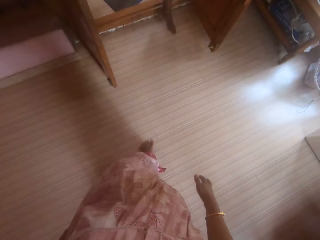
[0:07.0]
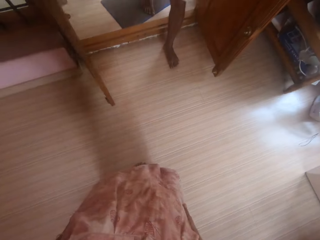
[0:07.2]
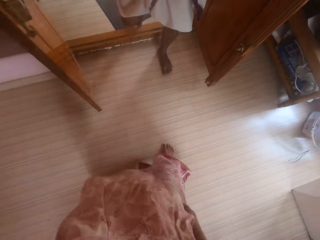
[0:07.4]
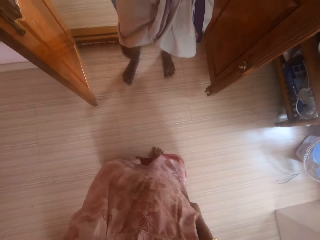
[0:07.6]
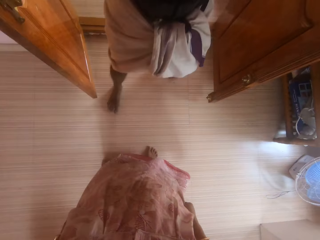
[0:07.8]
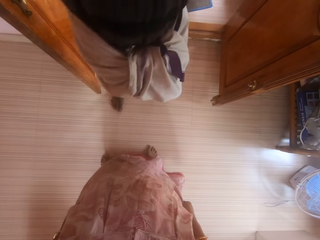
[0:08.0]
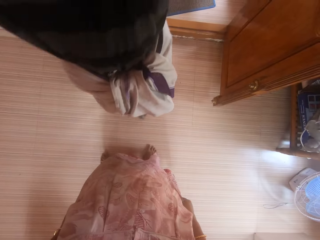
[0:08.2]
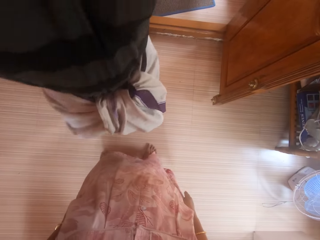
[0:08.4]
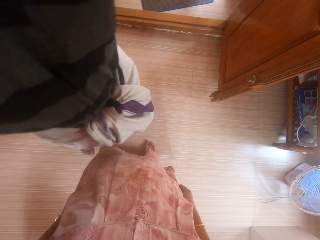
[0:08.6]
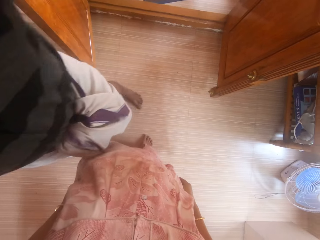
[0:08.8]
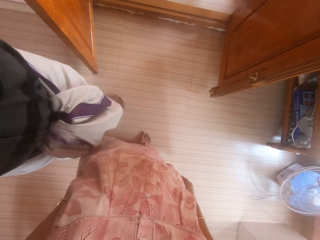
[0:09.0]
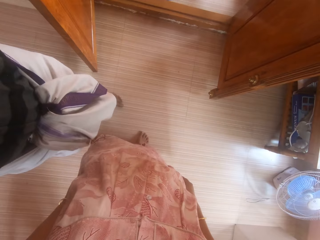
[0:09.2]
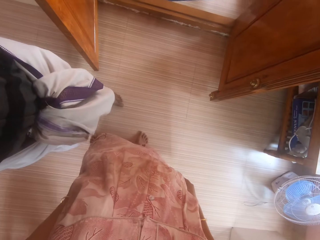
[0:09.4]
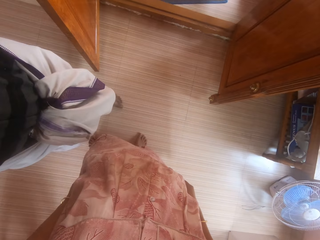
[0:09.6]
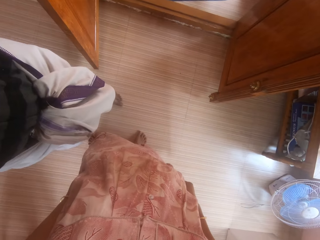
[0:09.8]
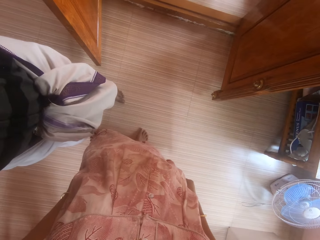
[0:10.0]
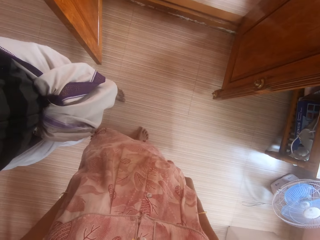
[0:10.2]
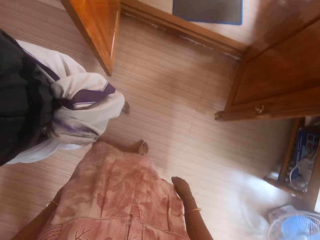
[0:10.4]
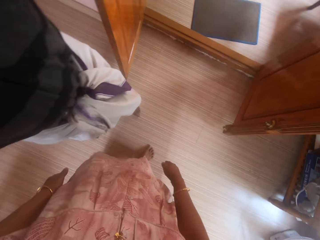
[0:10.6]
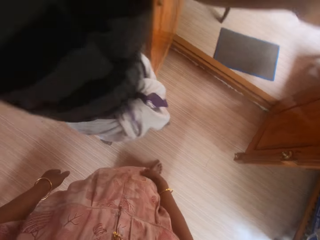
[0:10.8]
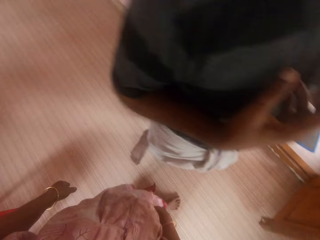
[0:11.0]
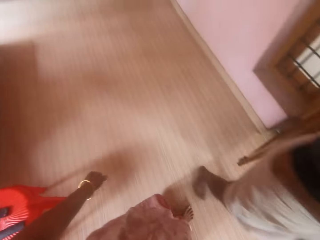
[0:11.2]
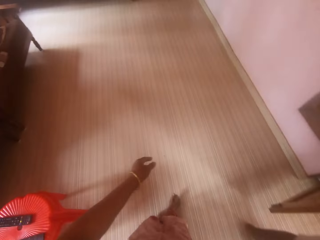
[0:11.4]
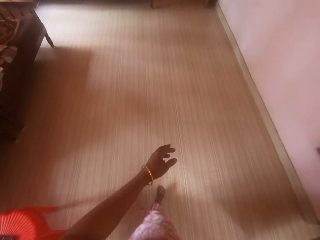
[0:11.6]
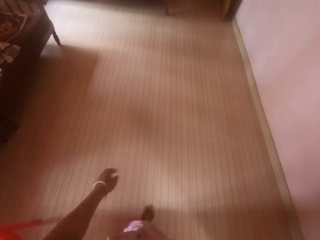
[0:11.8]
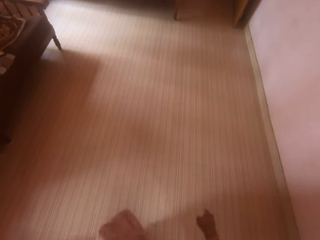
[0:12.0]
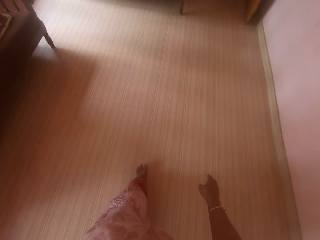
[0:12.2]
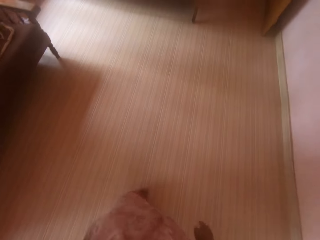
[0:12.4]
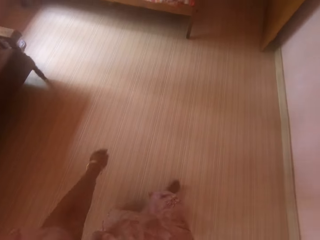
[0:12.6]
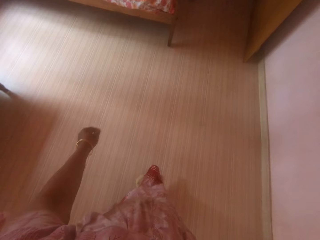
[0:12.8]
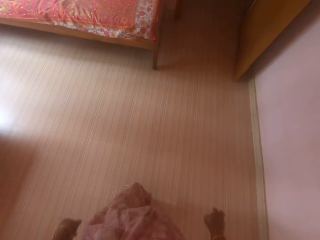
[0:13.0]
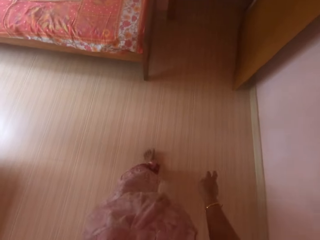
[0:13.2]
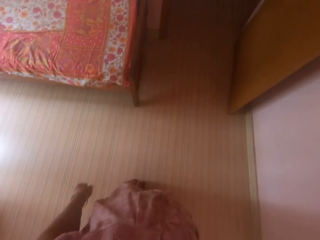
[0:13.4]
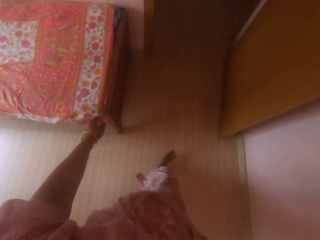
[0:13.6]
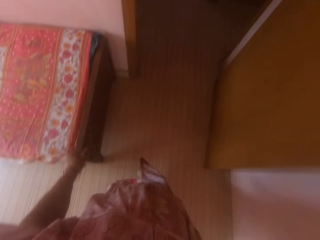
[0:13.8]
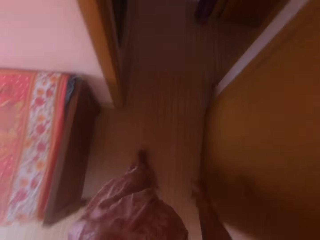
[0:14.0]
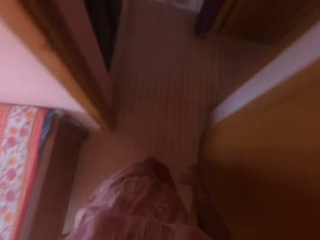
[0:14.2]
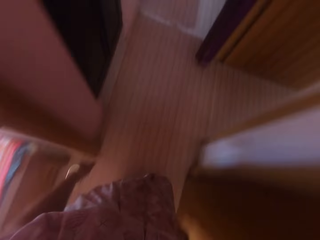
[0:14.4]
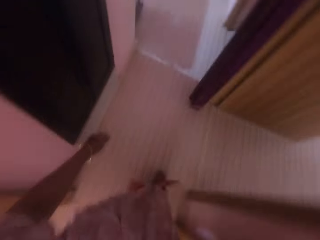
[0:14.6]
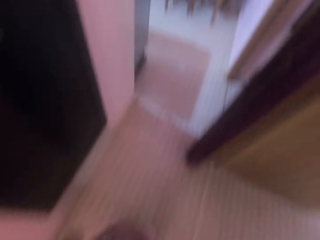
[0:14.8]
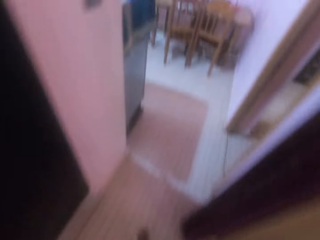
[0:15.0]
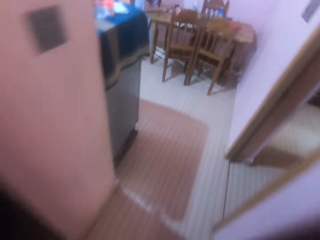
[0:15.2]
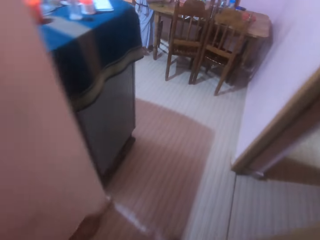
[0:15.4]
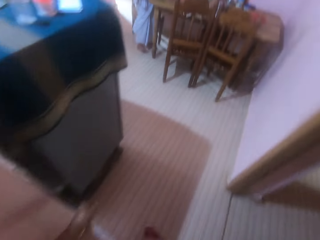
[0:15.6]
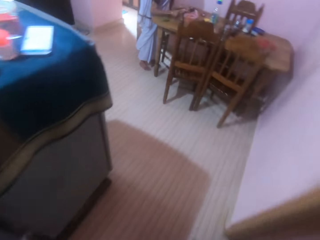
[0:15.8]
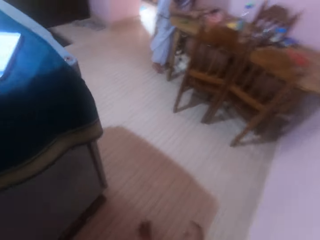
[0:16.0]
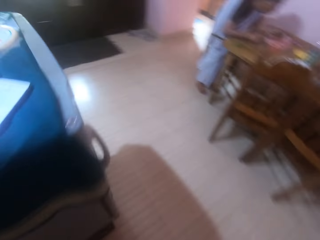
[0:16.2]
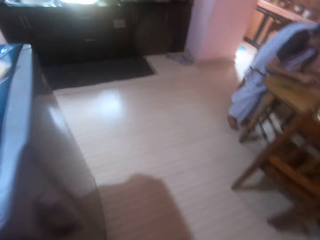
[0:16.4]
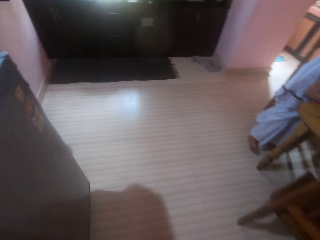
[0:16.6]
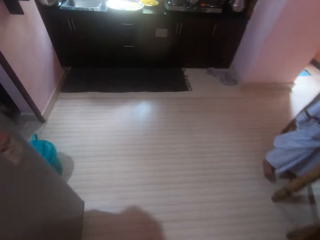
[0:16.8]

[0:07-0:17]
The camera wearer walks in the room. They converse with a person. They stare around the house. They walk to the kitchen.

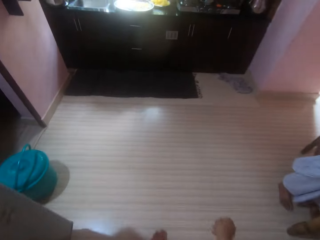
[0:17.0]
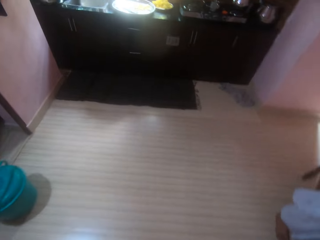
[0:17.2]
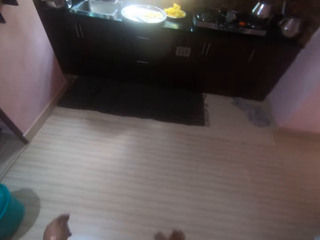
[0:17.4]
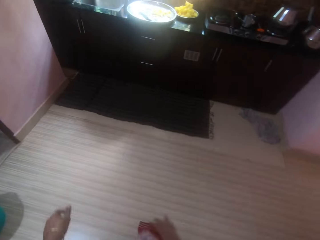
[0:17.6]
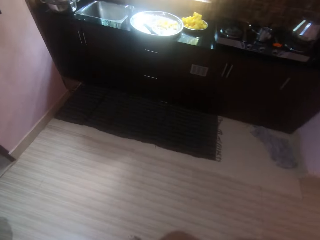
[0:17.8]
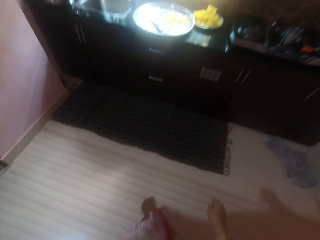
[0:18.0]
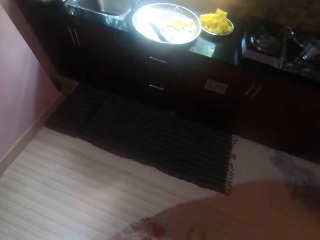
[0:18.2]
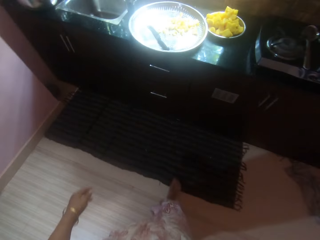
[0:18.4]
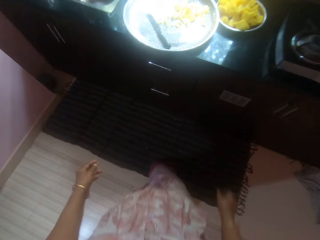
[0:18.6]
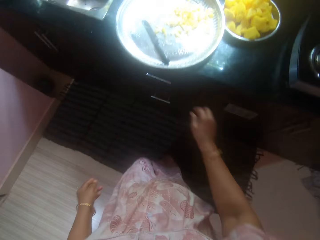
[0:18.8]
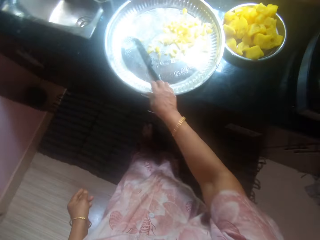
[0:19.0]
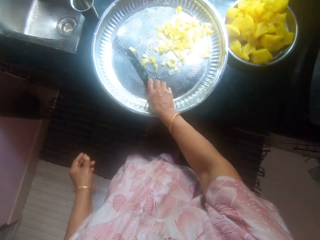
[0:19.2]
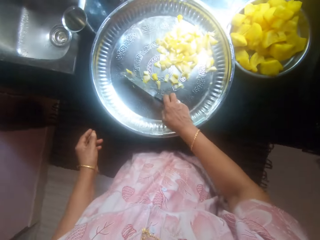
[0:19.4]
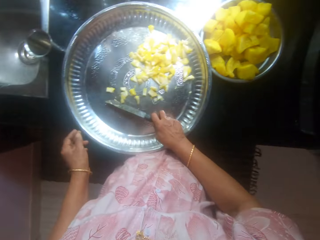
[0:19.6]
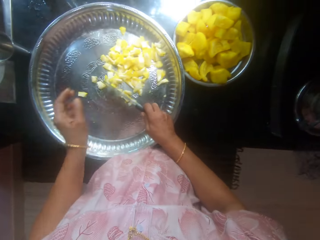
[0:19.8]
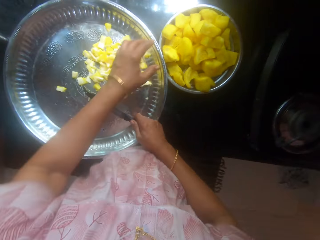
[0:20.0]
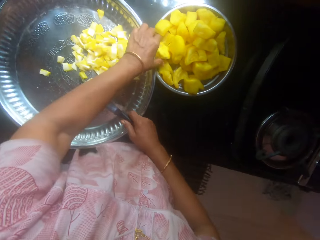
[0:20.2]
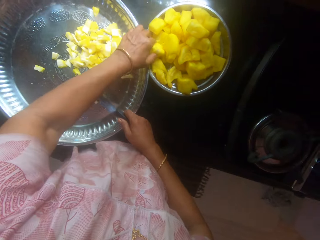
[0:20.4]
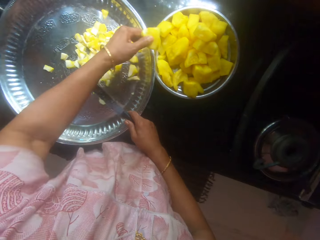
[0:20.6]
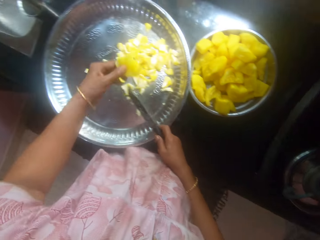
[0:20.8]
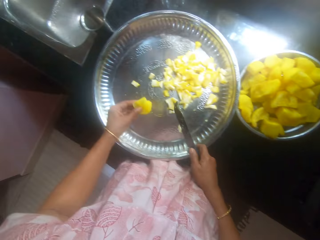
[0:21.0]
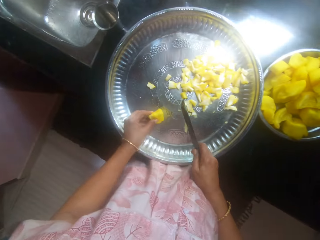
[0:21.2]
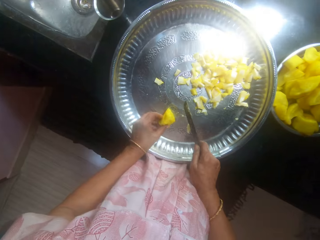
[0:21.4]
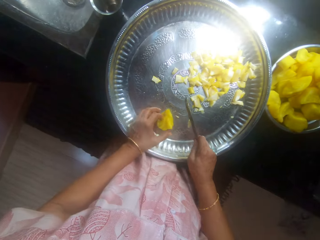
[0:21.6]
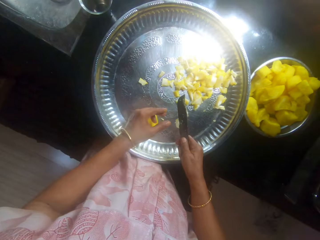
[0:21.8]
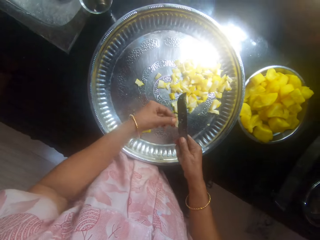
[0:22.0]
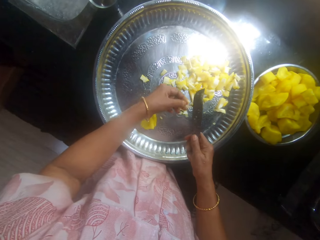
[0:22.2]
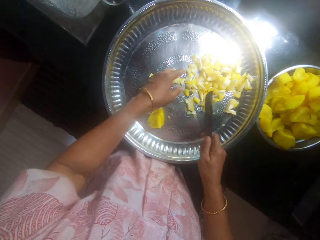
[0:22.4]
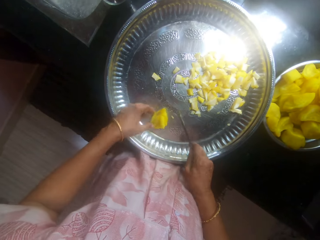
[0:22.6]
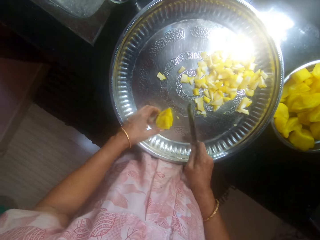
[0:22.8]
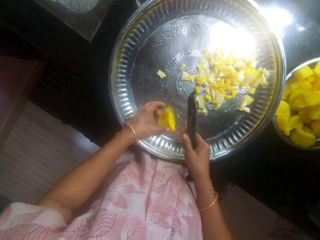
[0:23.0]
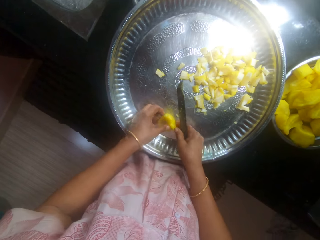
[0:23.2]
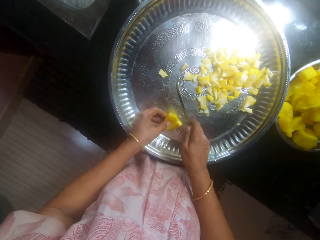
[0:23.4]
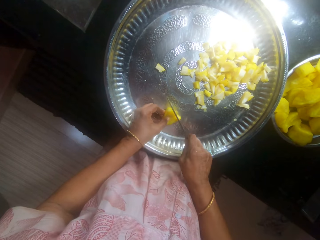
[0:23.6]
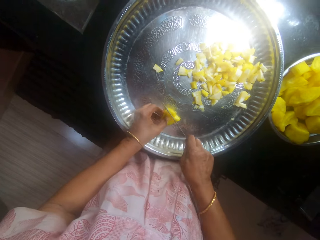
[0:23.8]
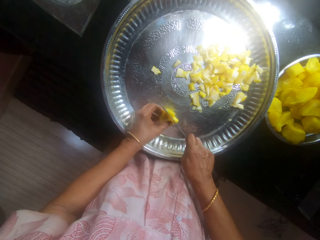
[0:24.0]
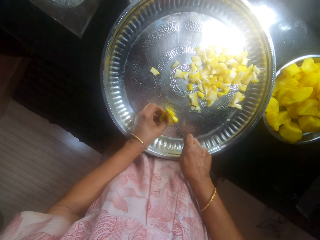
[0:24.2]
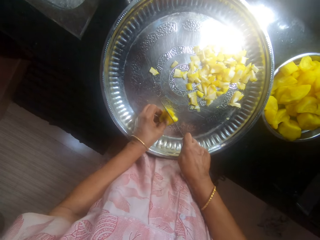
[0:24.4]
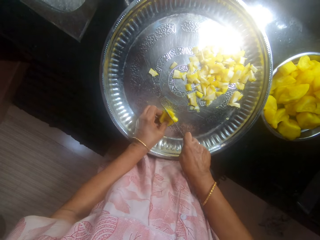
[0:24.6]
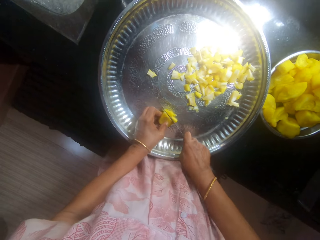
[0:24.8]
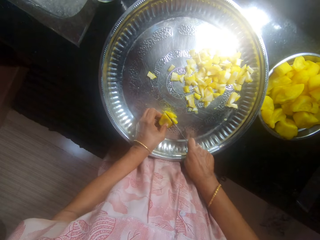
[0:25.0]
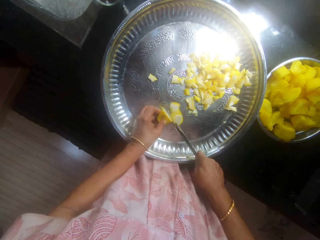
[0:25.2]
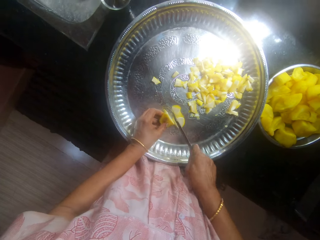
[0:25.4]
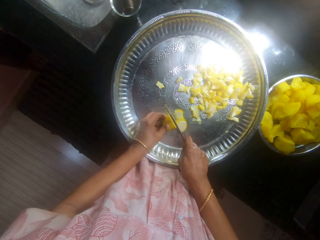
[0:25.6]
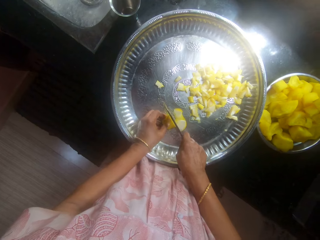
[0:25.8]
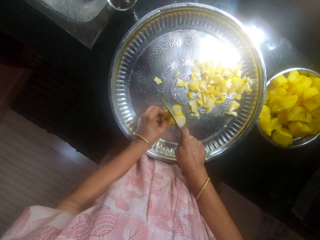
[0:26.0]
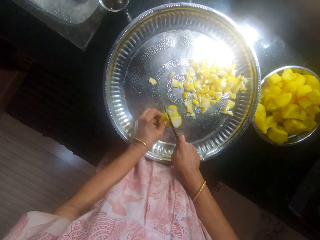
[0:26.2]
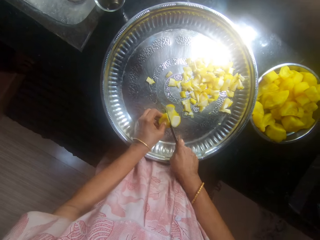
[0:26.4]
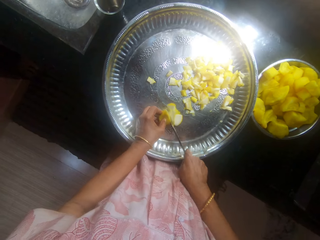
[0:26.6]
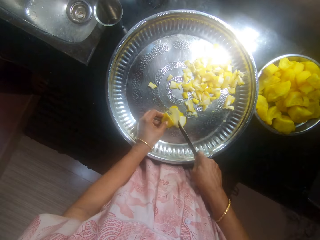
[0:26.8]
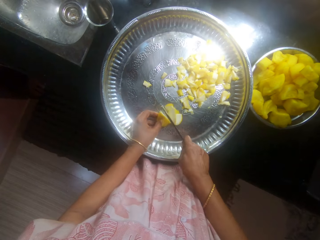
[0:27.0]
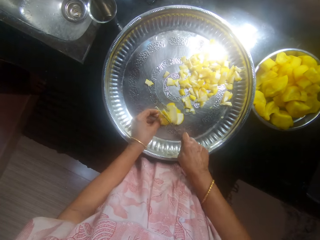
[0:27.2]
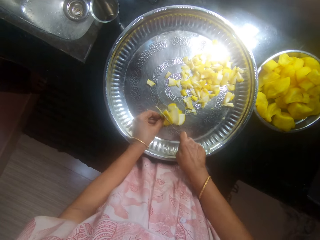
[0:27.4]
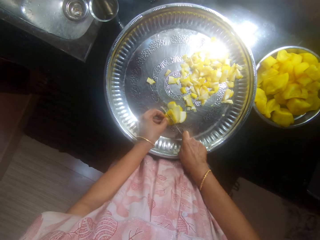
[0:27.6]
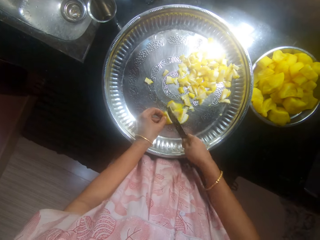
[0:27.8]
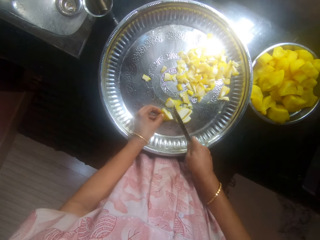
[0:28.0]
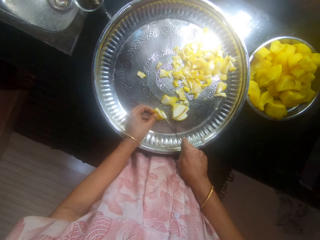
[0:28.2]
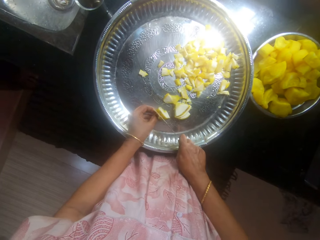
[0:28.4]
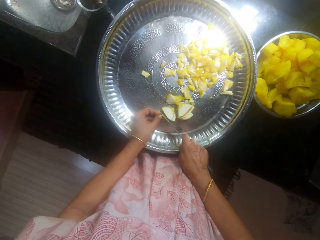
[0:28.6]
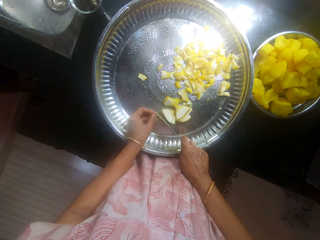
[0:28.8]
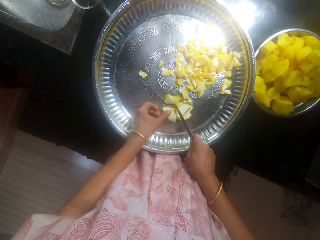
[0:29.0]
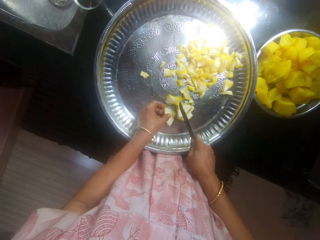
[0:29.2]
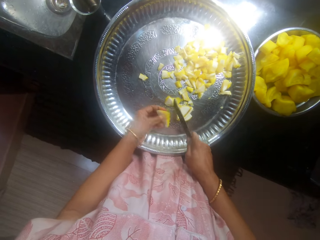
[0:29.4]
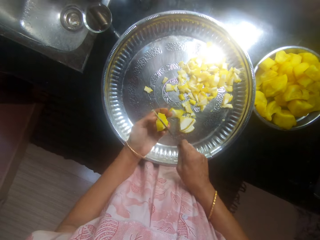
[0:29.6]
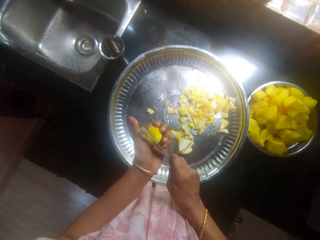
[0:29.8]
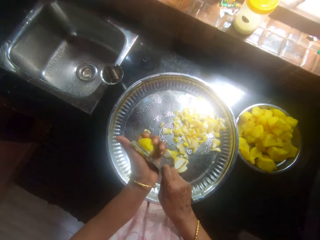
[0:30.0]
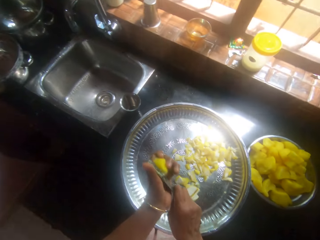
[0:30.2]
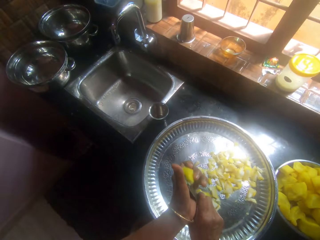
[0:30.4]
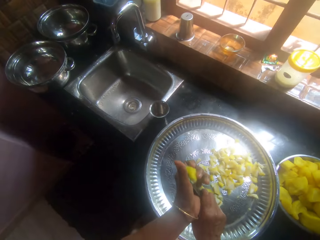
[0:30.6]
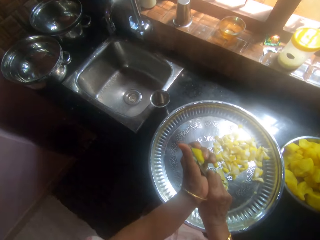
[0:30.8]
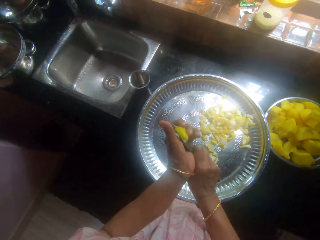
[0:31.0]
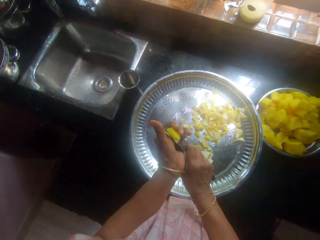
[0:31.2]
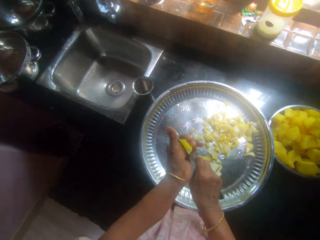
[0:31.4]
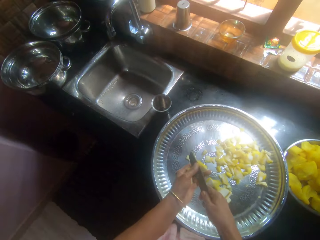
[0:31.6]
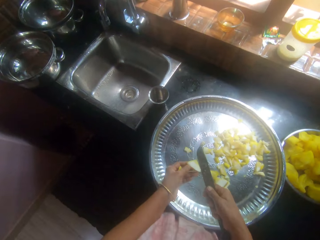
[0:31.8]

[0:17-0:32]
The camera wearer picks up the knife from the tray. They pick the butternut pumpkin from the tray. They place the butternut in the tray. They remove something from the knife. They drop something in the plate. They pick something in the tray. They chop the butternut pumpkin in the plate.
